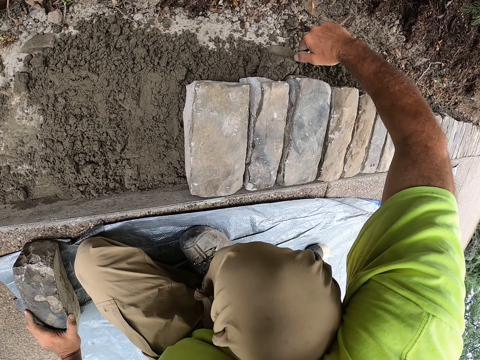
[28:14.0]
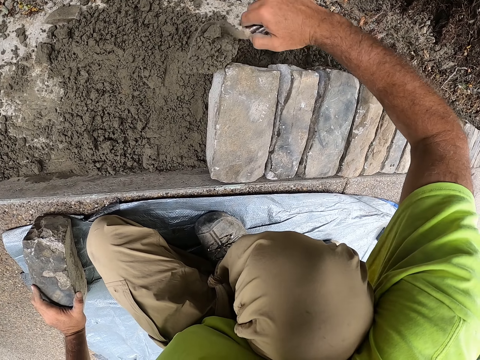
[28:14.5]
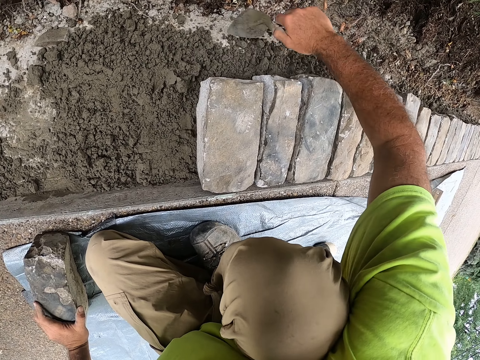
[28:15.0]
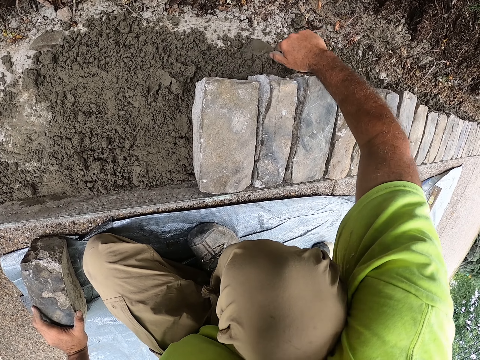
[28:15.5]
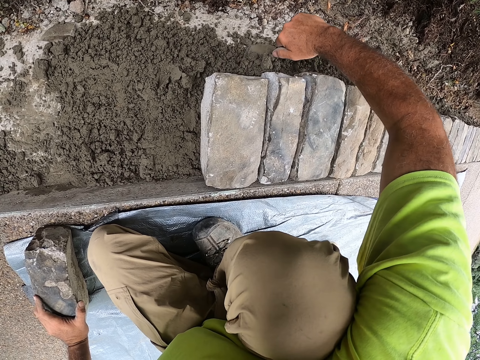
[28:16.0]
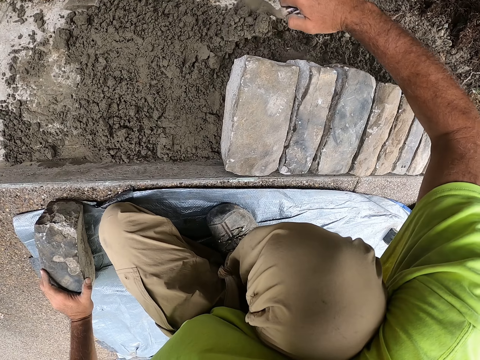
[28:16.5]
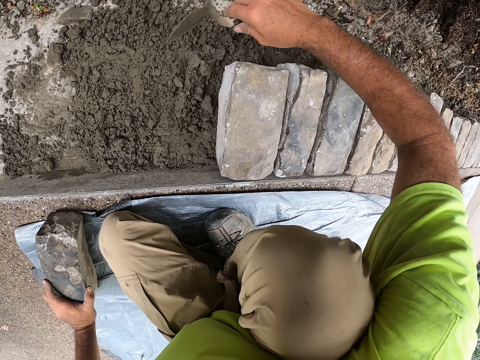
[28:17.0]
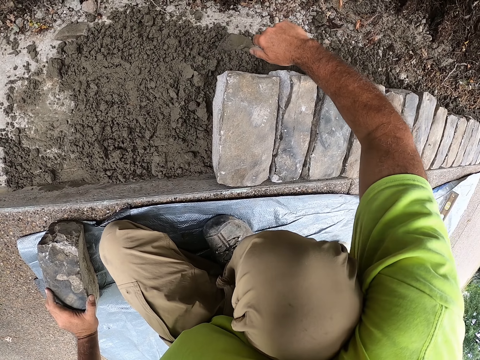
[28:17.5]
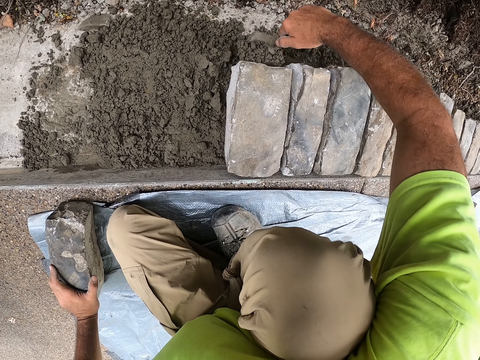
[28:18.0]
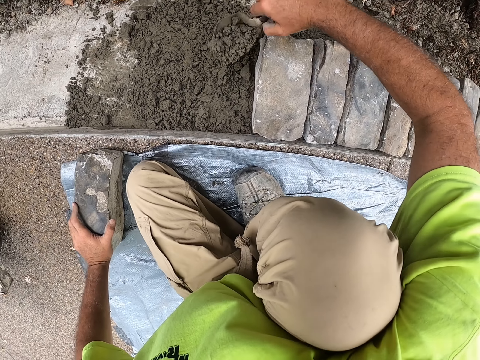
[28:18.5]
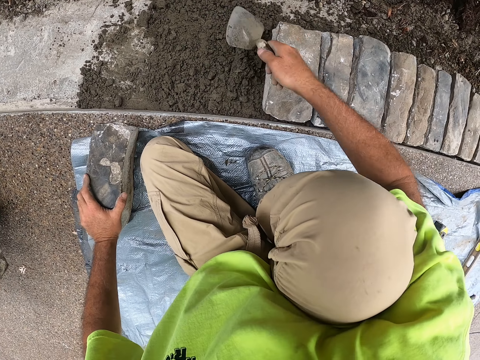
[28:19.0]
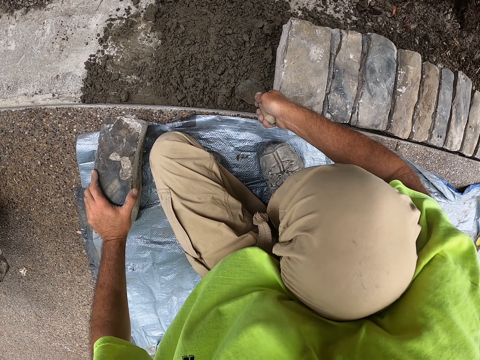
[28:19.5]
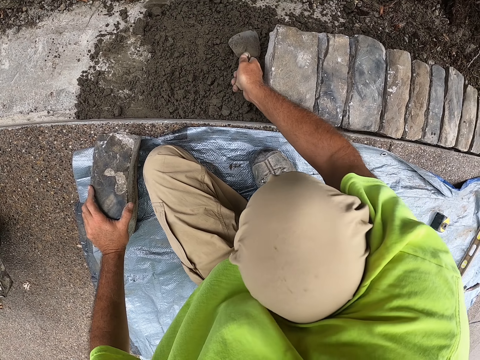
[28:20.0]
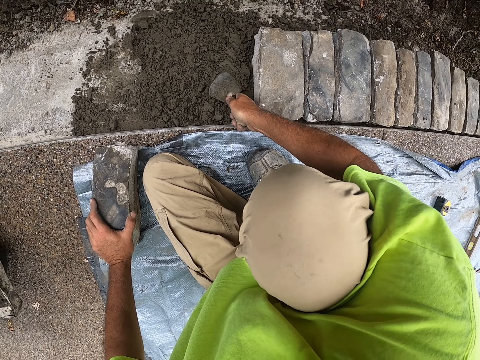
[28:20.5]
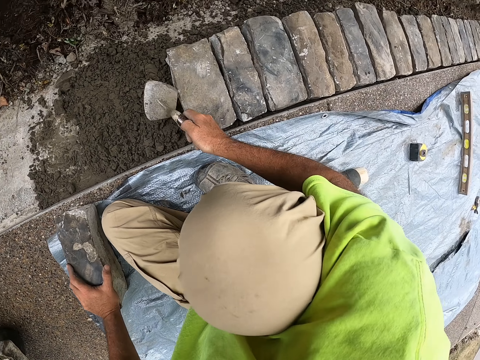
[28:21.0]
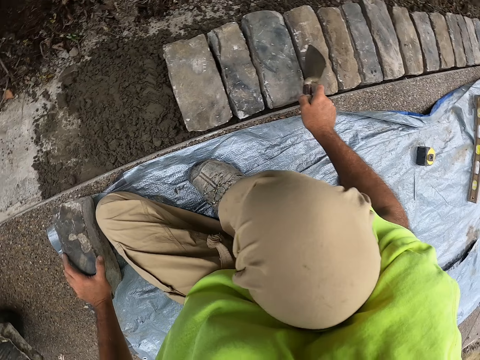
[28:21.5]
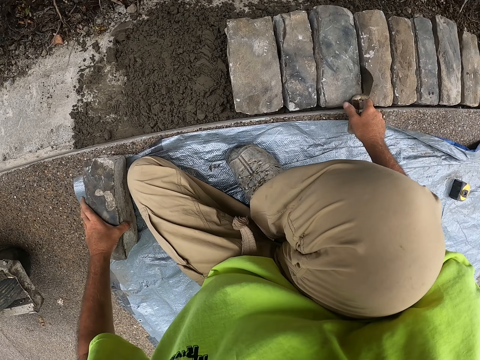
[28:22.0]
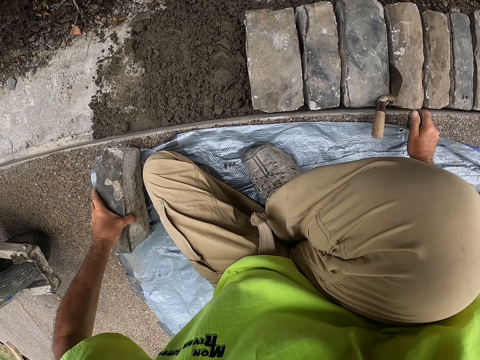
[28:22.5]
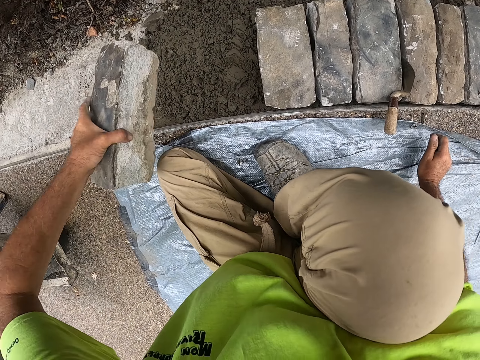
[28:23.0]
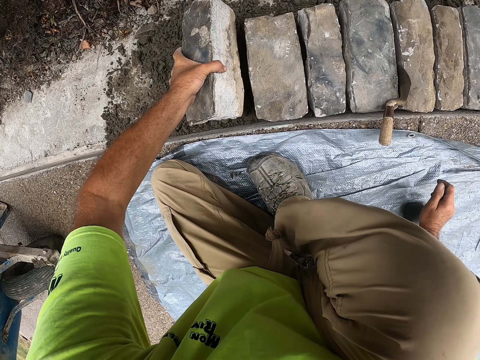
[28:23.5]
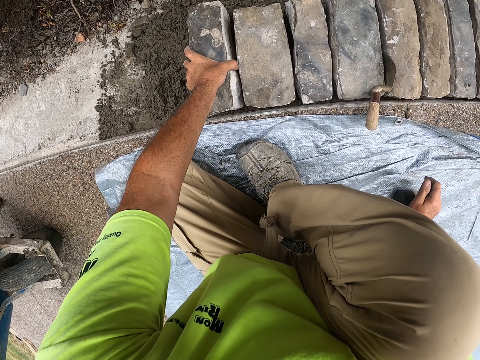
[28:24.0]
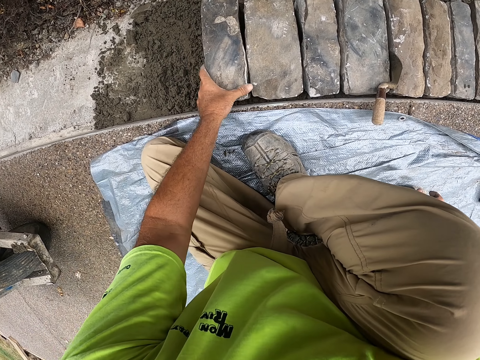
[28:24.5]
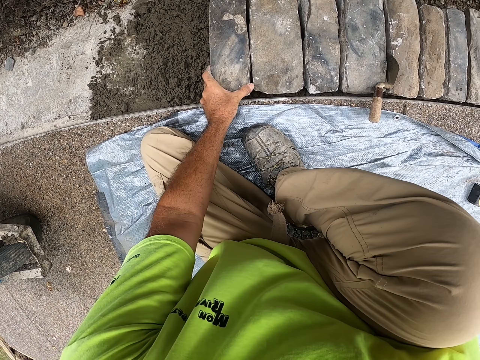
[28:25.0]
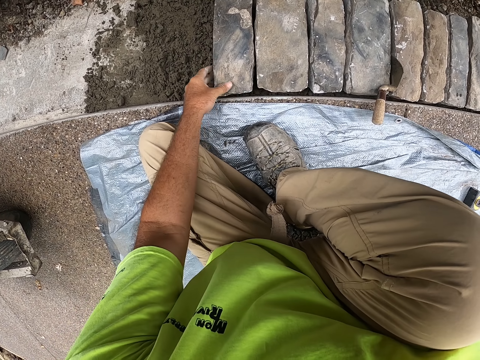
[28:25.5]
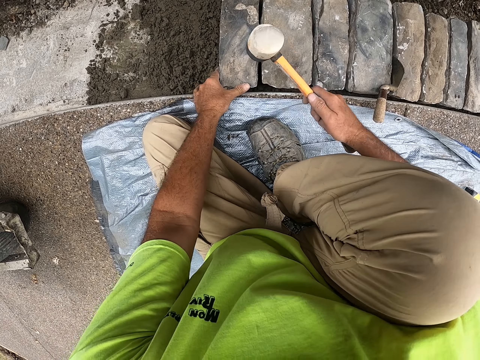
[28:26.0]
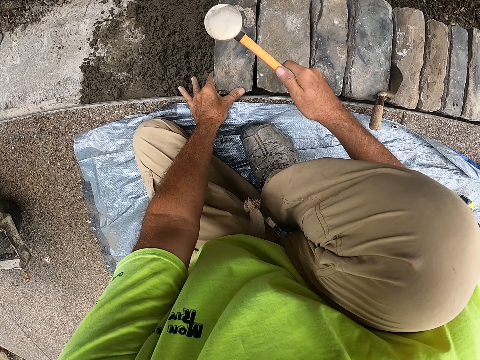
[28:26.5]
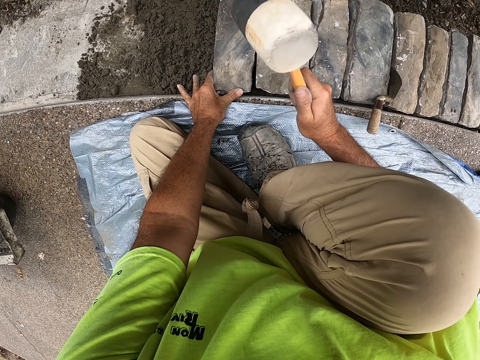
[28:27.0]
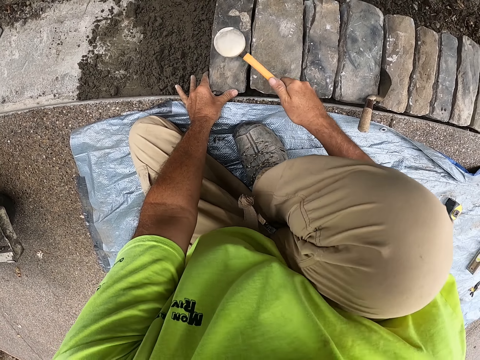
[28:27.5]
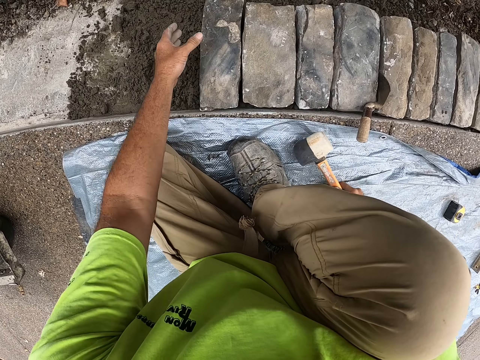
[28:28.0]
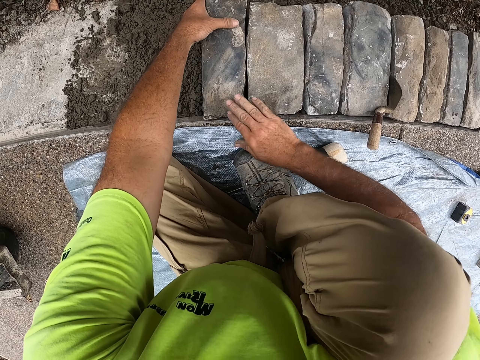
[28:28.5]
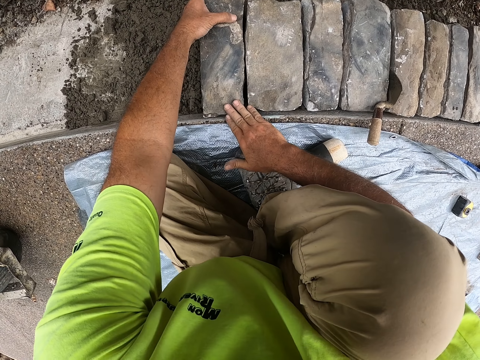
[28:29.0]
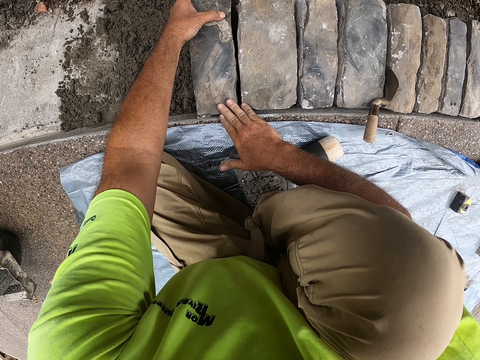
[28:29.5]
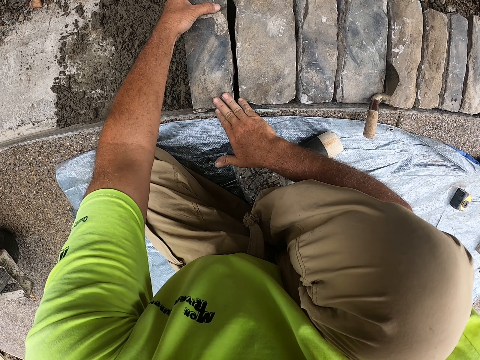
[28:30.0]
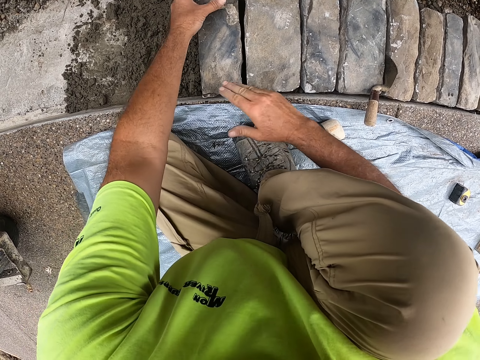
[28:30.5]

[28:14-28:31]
The camera wearer scoops concrete or sand. They pour the concrete on the other concrete near the brick. They scoop concrete. They pour the concrete on the other concrete near the brick. They scoop more sand and pour the sand near the brick. They spread the sand. They flatten the concrete. They place the trowel in between the bricks. They pick up a brick. They place the brick on the concrete. They adjust the position of the brick. They pick up a hammer. They hit the top of the brick. They put the hammer down. They adjust the position of the brick.

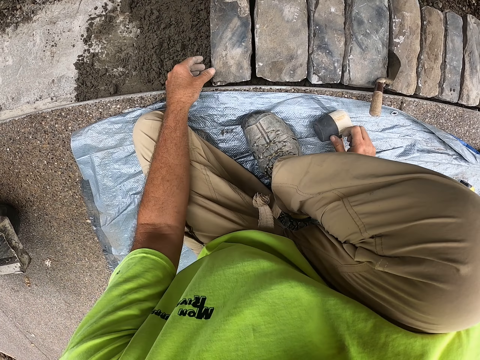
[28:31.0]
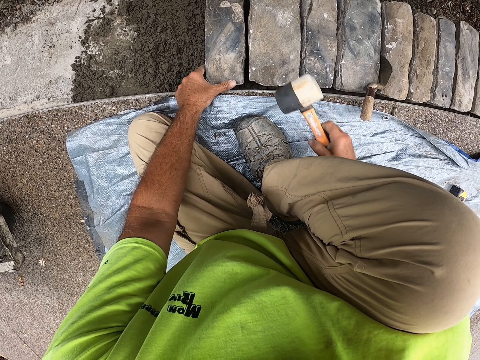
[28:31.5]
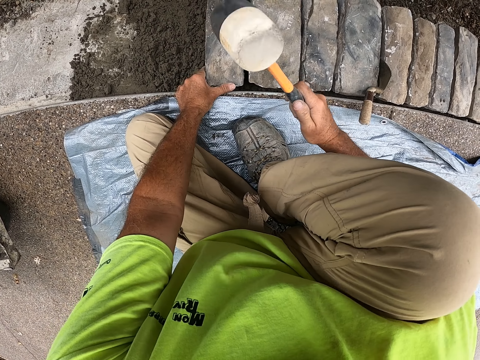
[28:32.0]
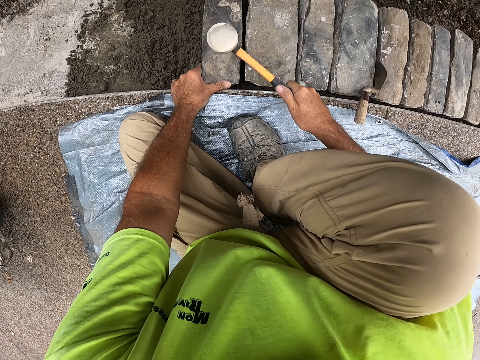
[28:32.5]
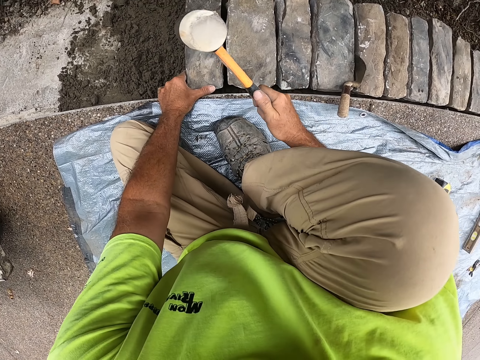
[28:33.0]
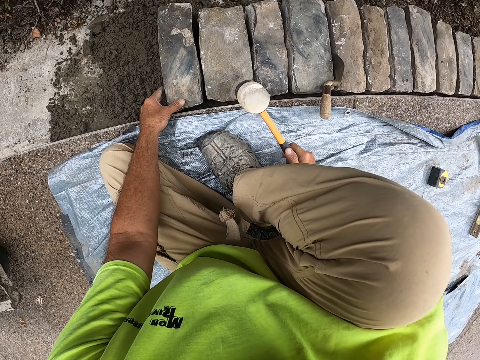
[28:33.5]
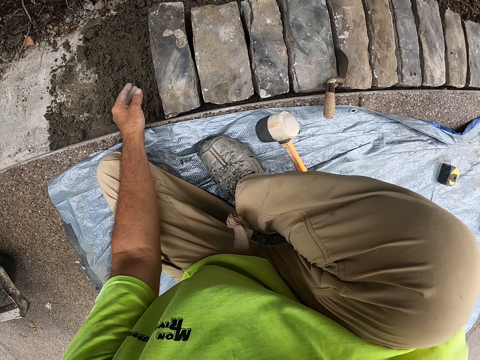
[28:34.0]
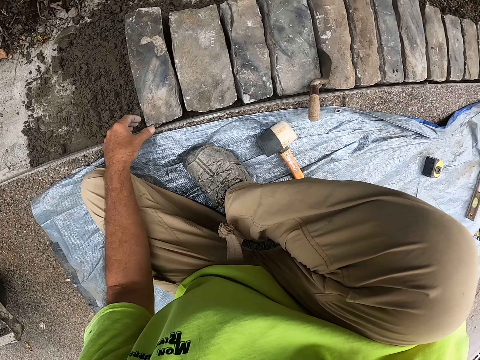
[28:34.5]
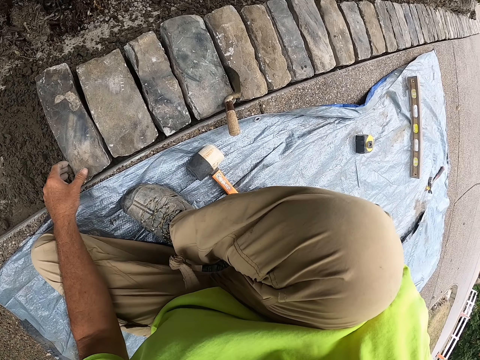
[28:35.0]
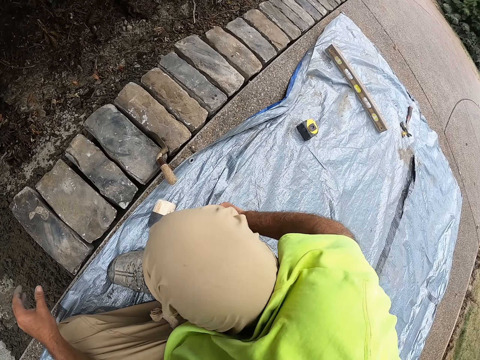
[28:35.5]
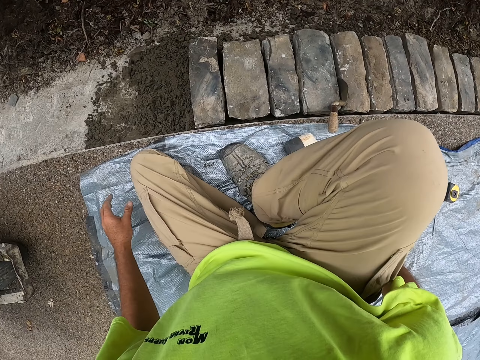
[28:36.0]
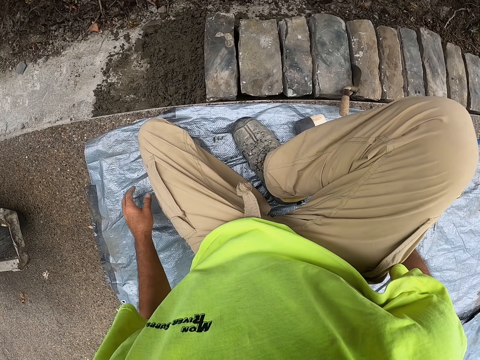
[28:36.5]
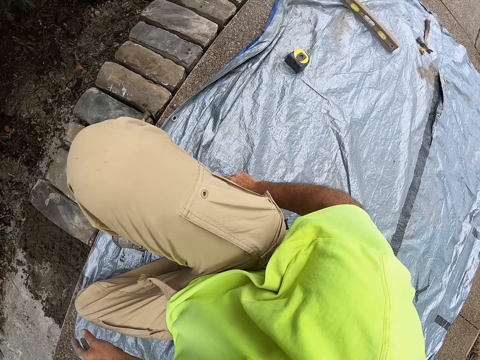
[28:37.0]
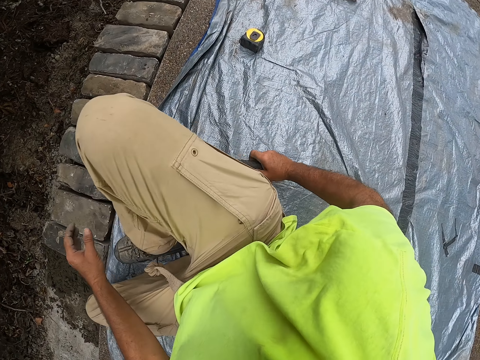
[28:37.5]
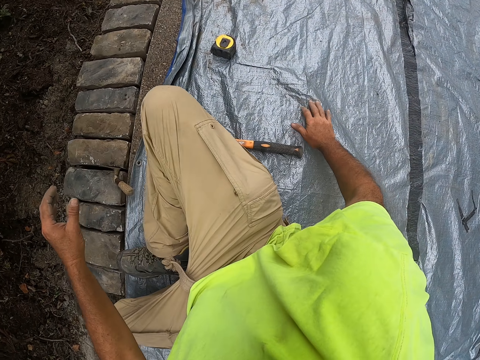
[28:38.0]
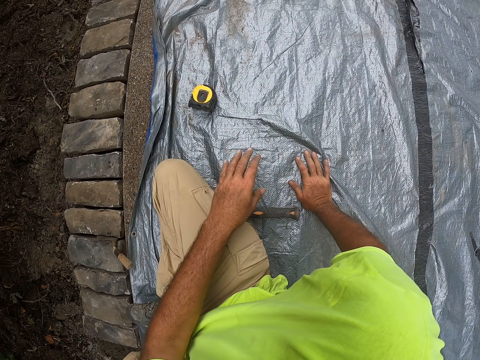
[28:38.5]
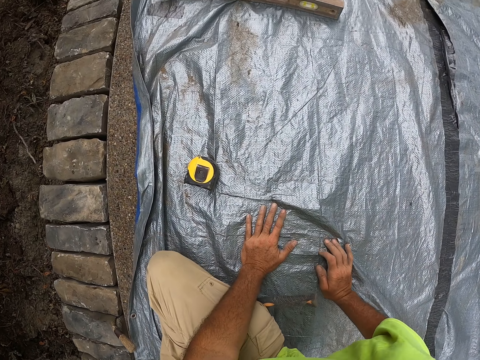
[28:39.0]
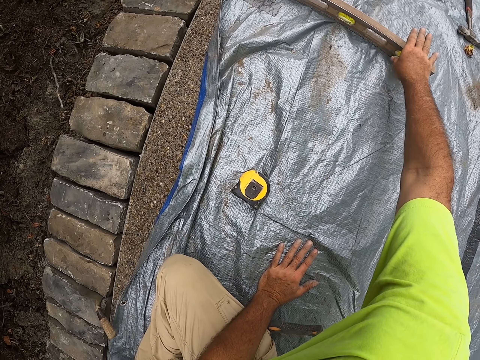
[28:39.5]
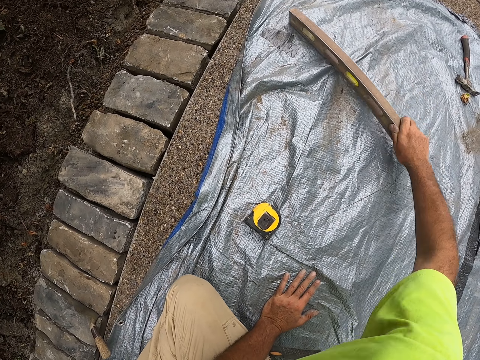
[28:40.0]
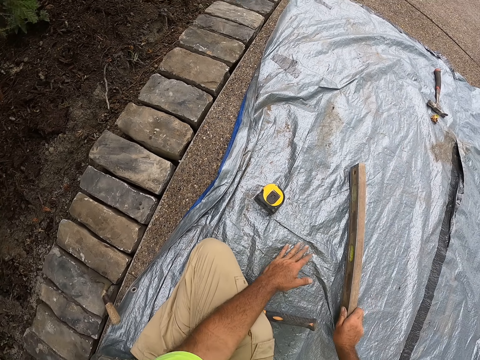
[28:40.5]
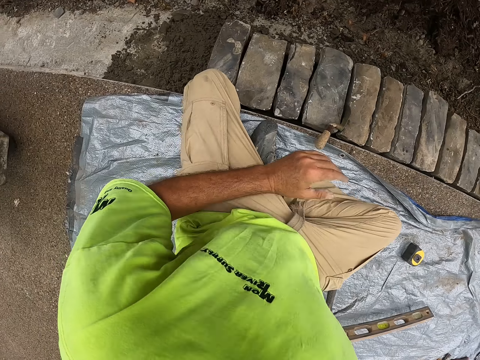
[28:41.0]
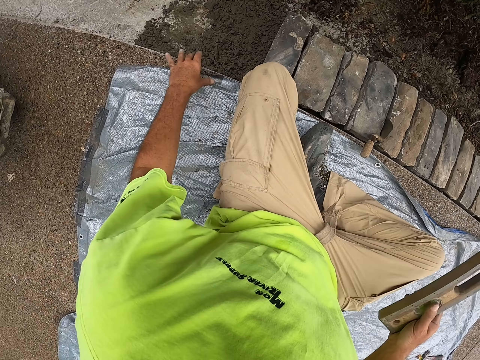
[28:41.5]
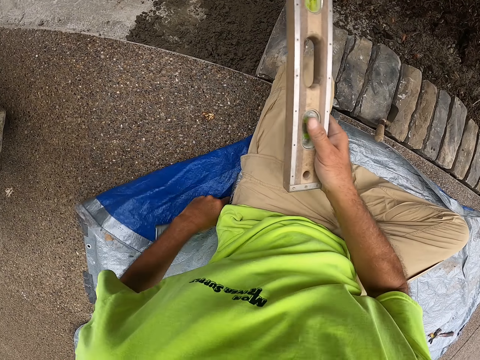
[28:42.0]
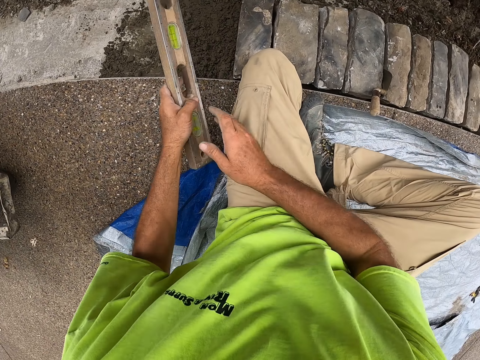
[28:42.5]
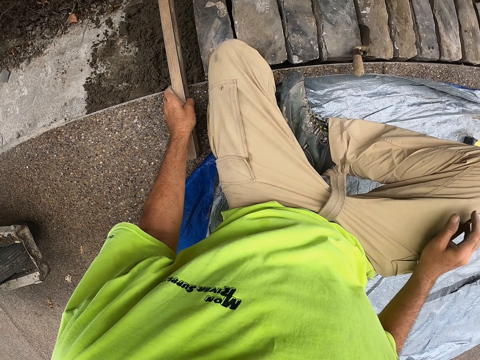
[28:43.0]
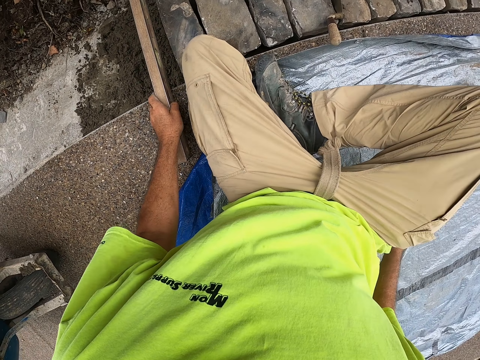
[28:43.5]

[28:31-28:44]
The camera wearer takes the hammer. They hit the top of the brick. They look around. They hold the ground. They pick up a spirit level or leveler. They look around. They lift the piece of paper. They fold the building carpet.
